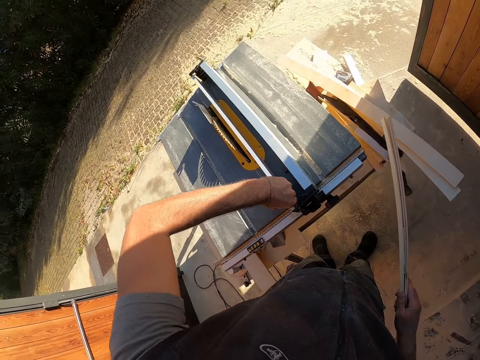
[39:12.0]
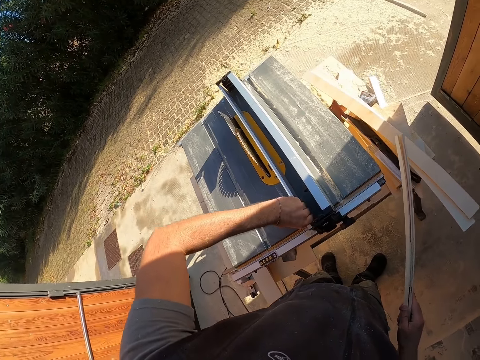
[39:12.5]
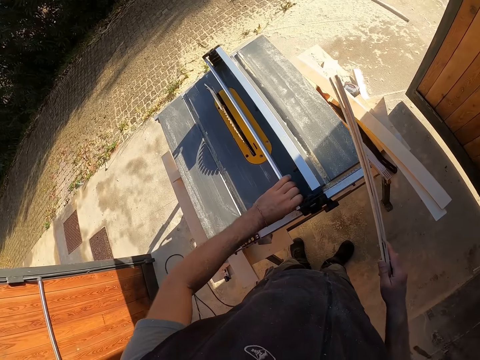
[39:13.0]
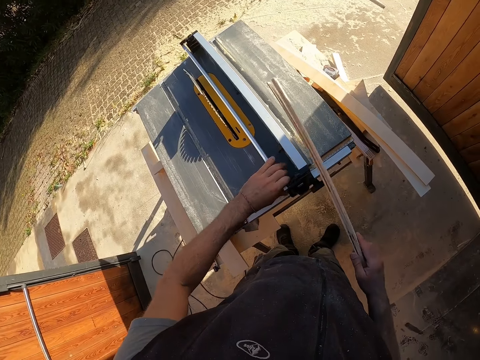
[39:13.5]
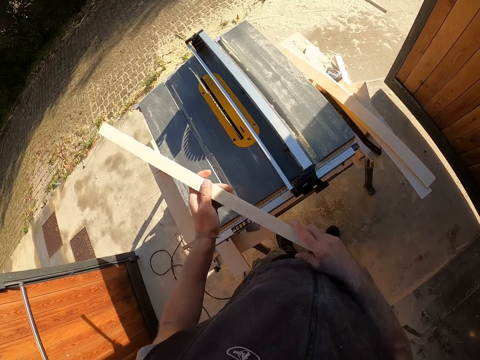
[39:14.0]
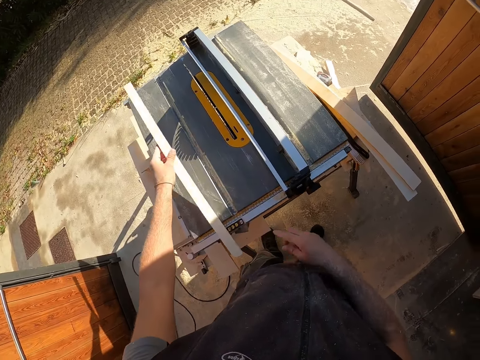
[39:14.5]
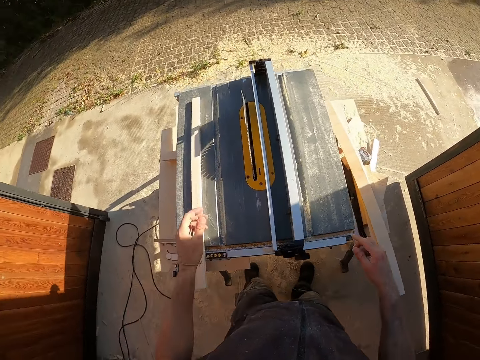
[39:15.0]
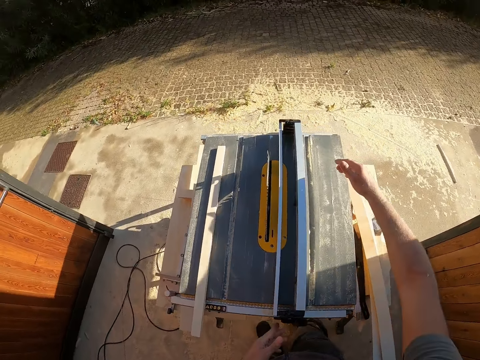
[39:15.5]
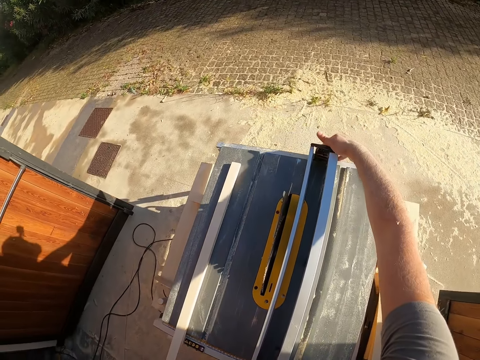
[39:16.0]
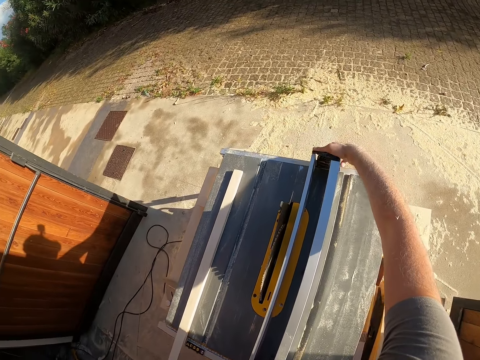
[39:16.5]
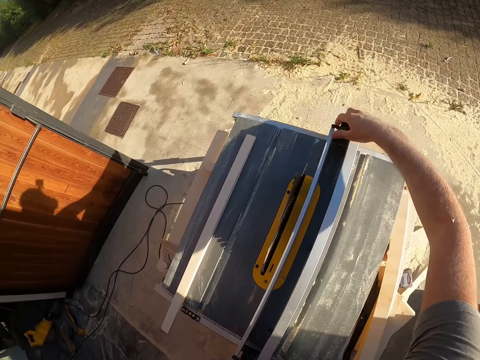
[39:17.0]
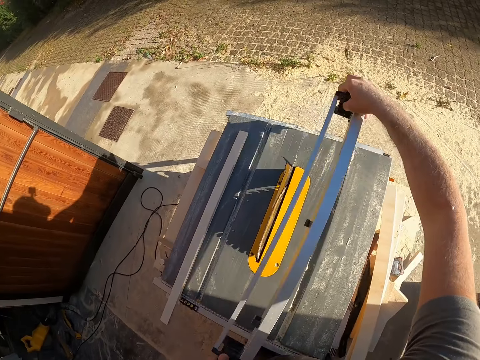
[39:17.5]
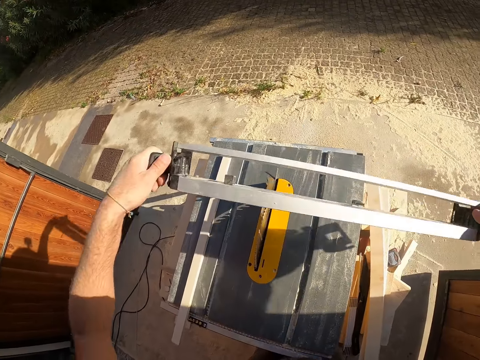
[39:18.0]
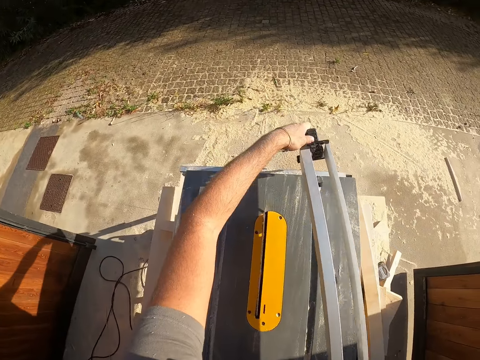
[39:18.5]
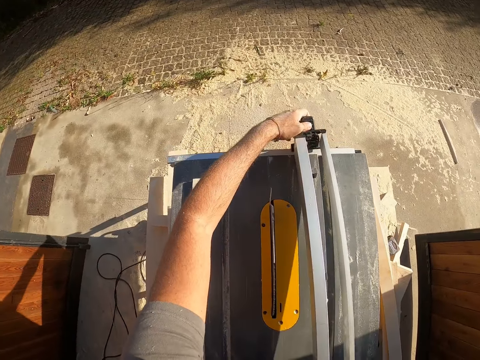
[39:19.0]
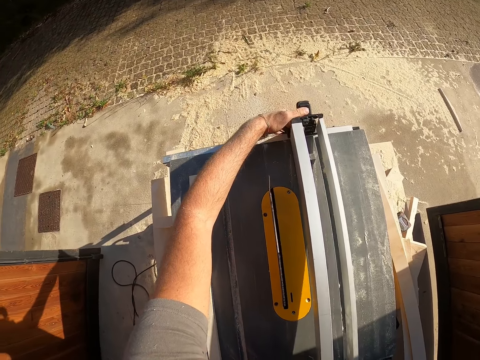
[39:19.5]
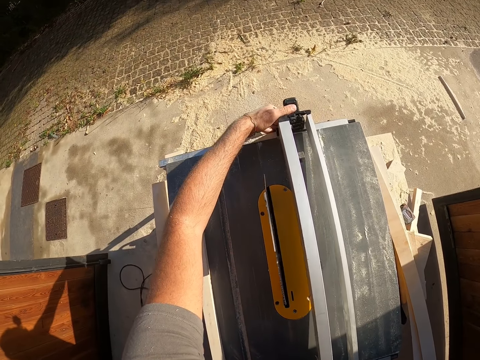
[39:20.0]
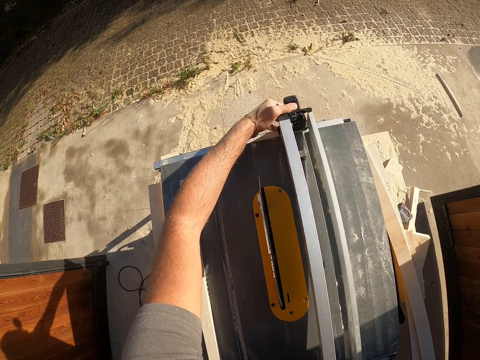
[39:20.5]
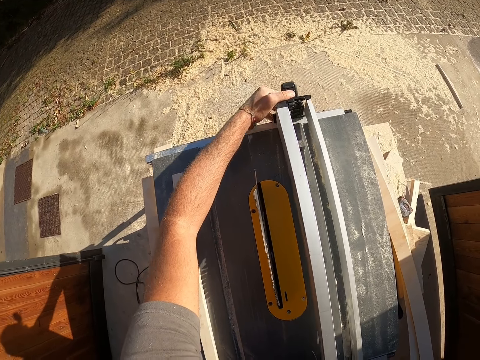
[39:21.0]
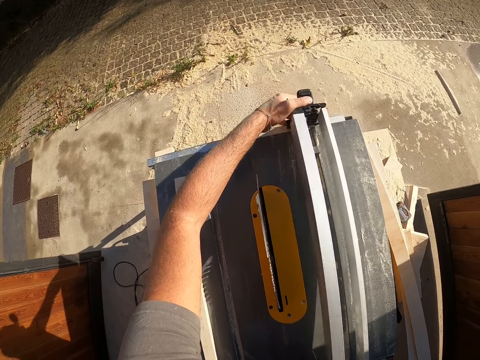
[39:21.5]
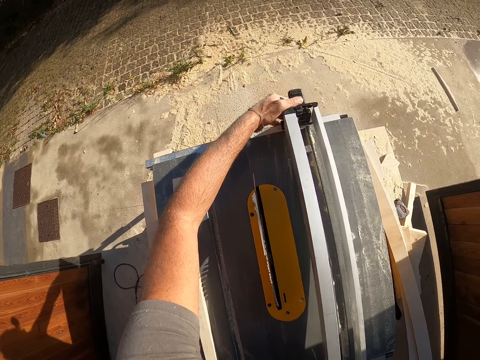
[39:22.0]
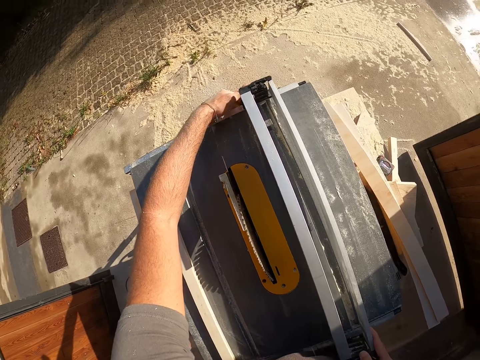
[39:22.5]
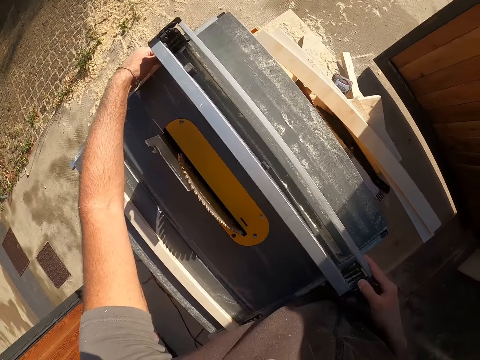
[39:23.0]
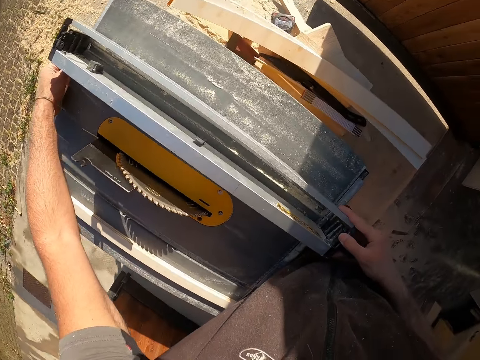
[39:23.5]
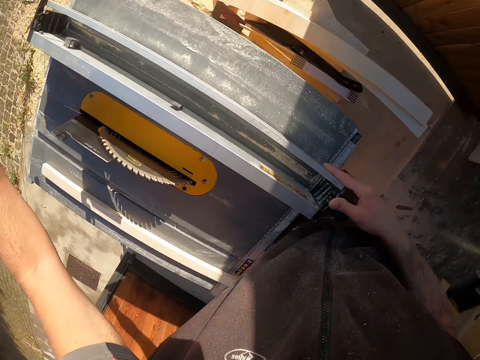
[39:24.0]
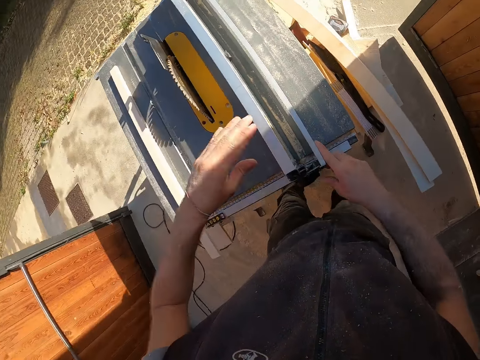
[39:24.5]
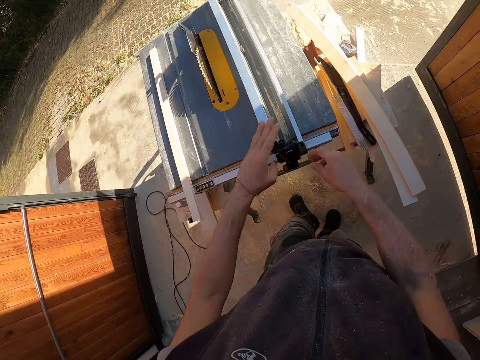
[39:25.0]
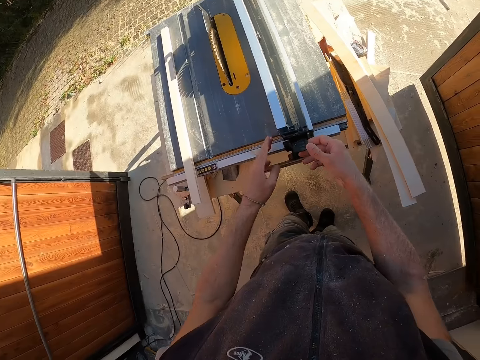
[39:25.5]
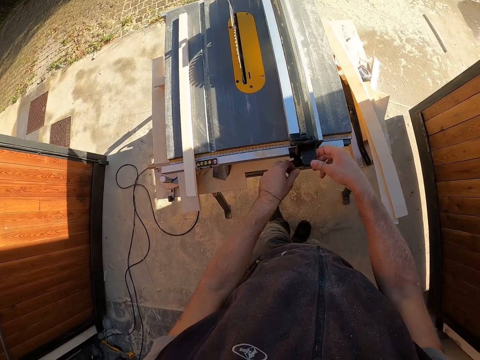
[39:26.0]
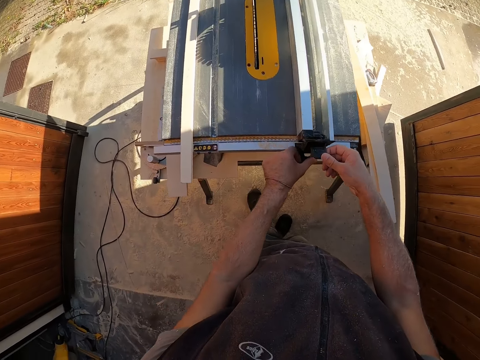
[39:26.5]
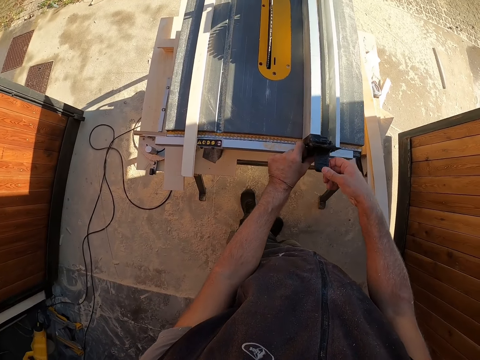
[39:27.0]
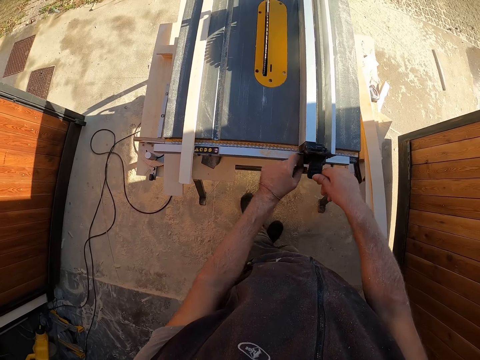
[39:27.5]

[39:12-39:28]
The camera wearer holds the wood with both hands. He moves the wood. He drops the wood on the table saw with his left hand. He moves the right hand. He picks up the fence on the table saw with both hands. He turns the fence with both hands. He drops the fence on the table saw with both hands. He inserts the fence on the table saw. He fixes the fence on the table saw with both hands. He moves the left hand. He inserts the fence on the table saw. He adjusts a fence locking lever with both hands.

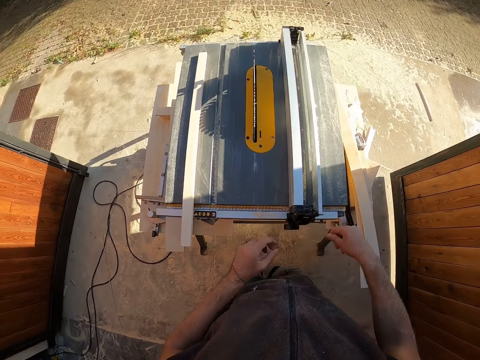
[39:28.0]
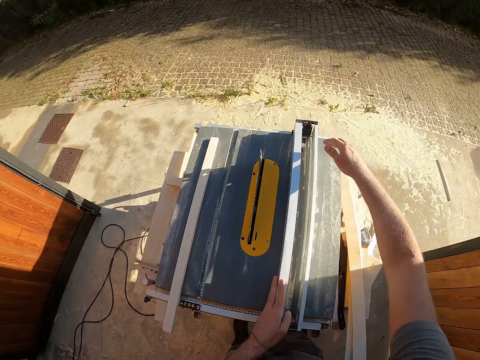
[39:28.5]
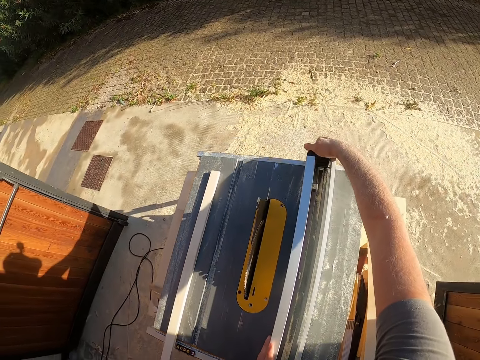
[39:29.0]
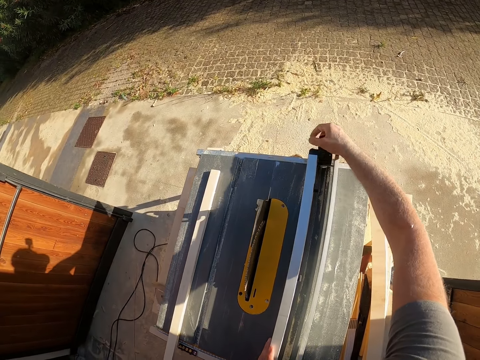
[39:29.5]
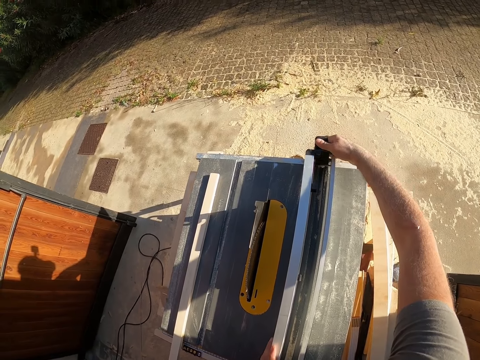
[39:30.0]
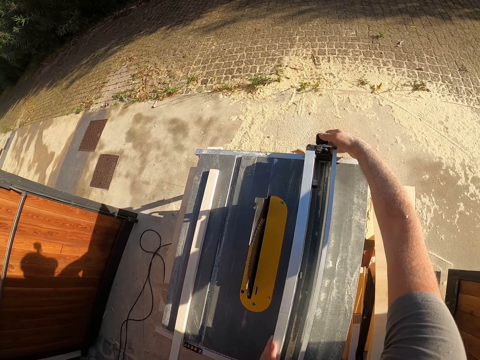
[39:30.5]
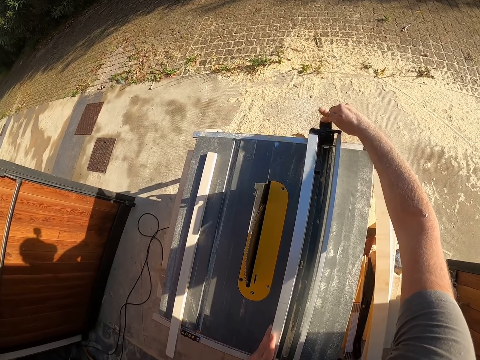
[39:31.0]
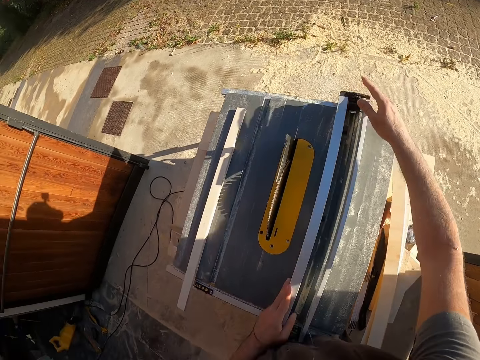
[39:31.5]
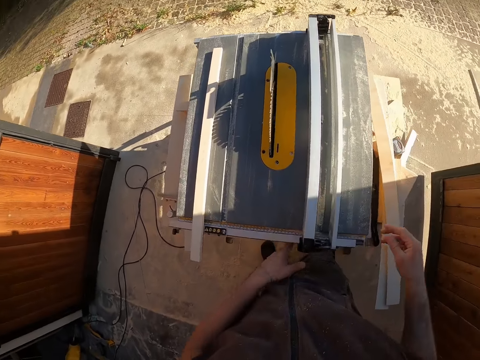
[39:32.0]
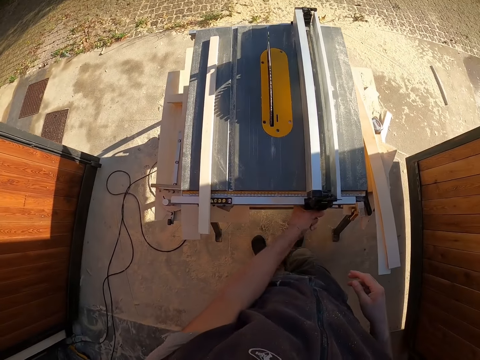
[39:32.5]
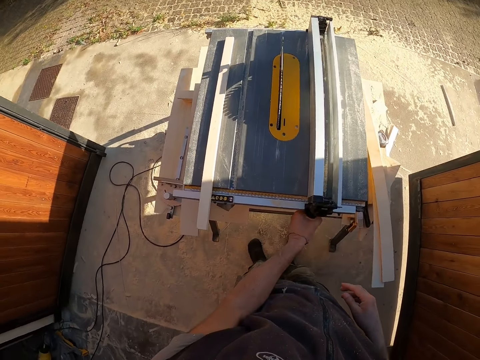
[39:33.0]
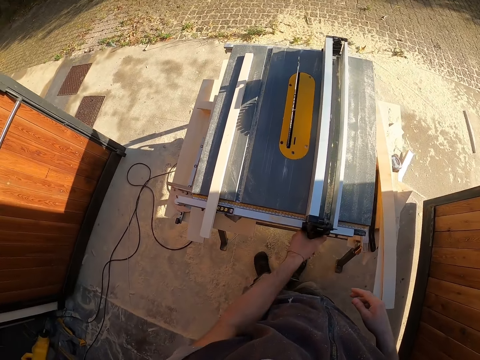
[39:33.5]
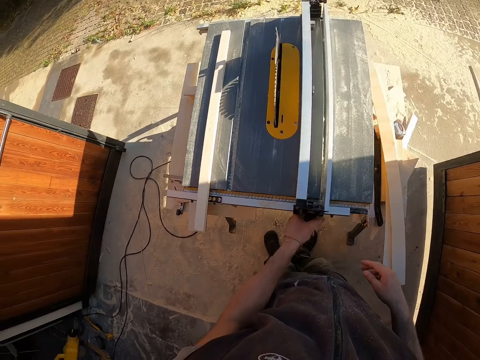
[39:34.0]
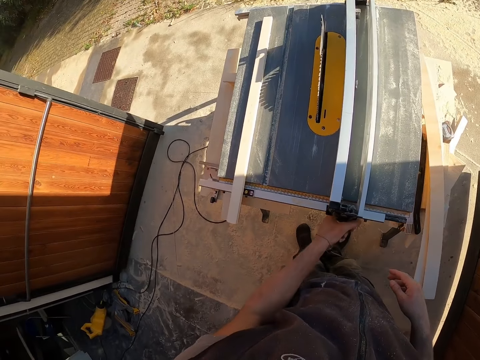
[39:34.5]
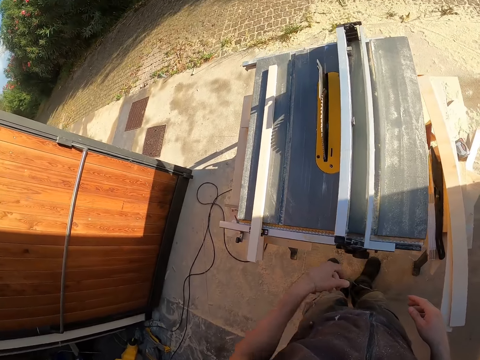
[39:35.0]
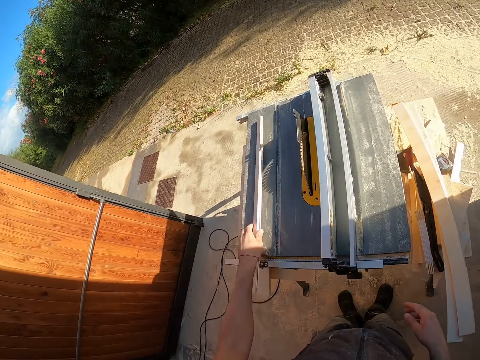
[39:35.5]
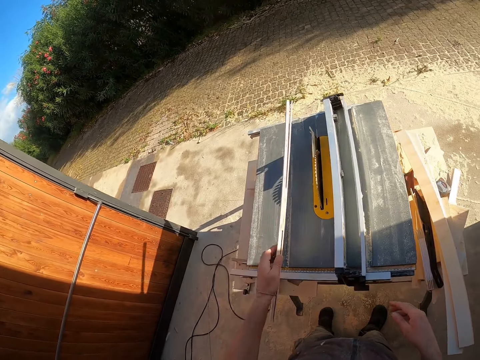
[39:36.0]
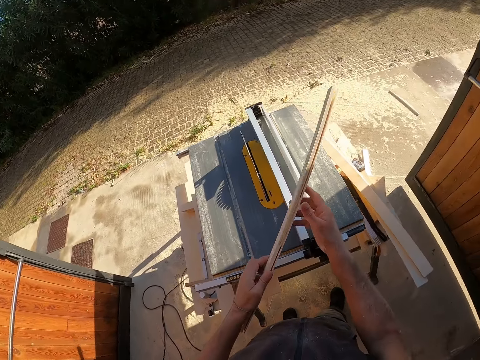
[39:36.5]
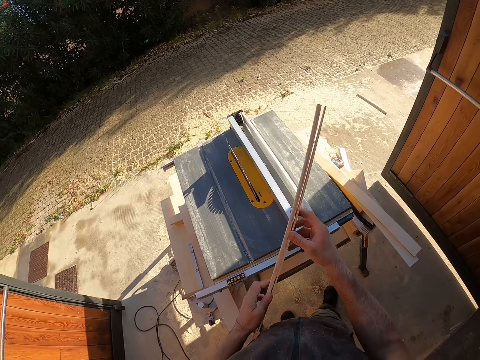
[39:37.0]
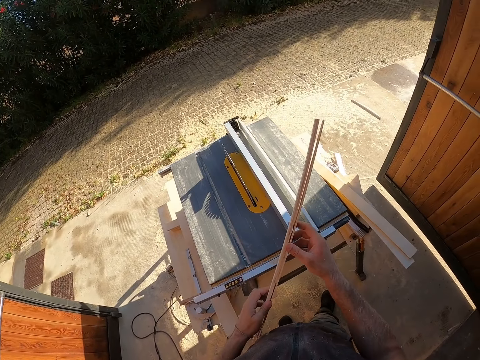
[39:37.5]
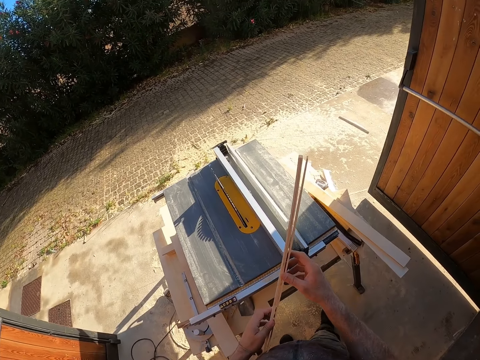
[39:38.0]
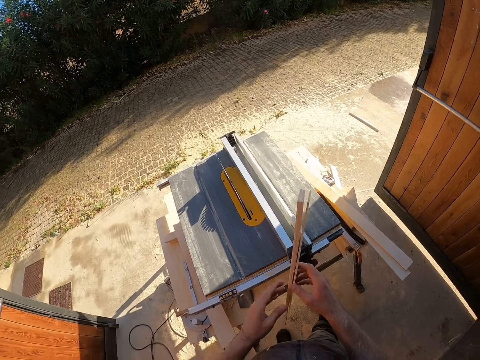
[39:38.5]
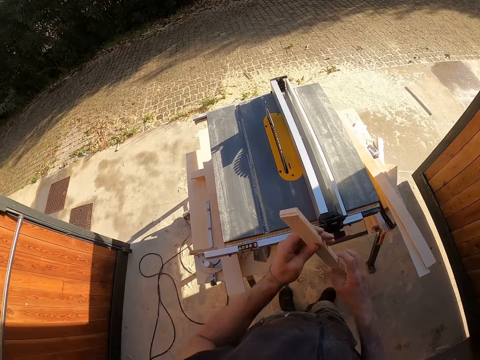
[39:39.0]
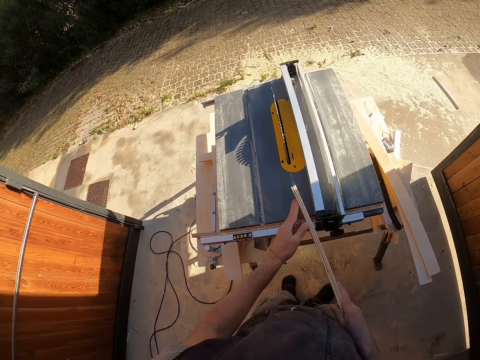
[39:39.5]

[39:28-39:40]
The camera wearer moves both hands. He touches the fence with his left hand. He closes the fence of the table saw. He adjusts a fence locking lever with his right hand. He moves both hands. He adjusts the fence with his left hand. He touches the blade height of the table saw. He moves the right hand. He picks up the wood on the table saw with his left hand. He looks at the wood. He holds the wood with both hands. He moves the wood. He looks at the wood.
